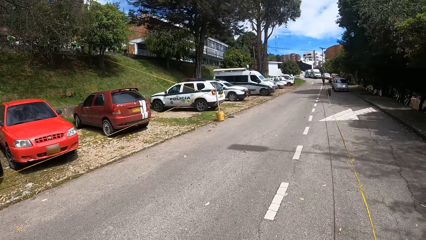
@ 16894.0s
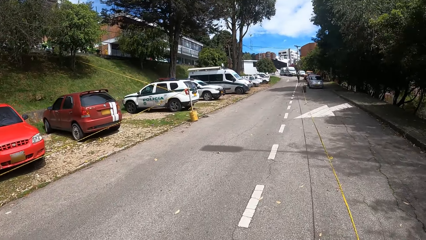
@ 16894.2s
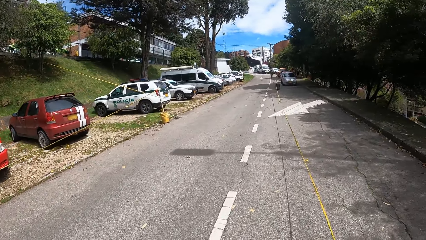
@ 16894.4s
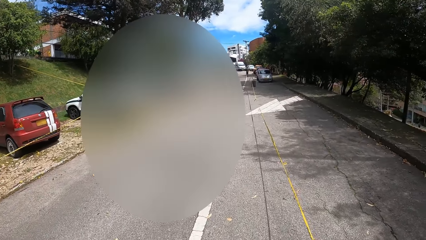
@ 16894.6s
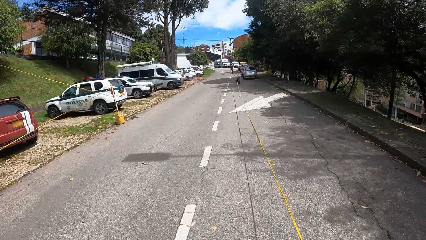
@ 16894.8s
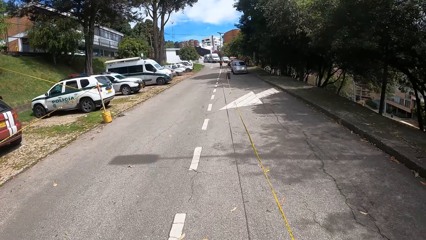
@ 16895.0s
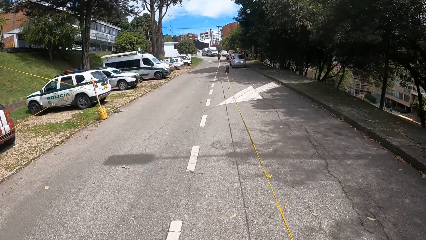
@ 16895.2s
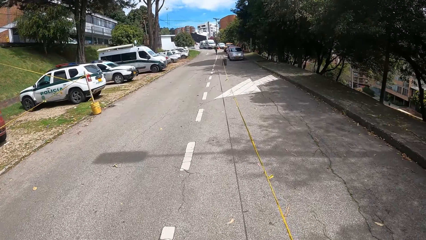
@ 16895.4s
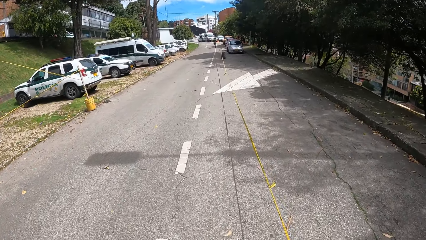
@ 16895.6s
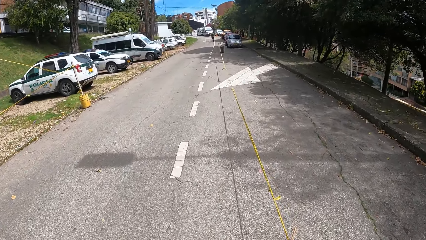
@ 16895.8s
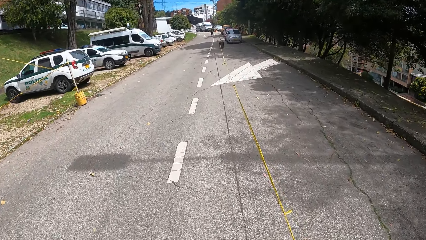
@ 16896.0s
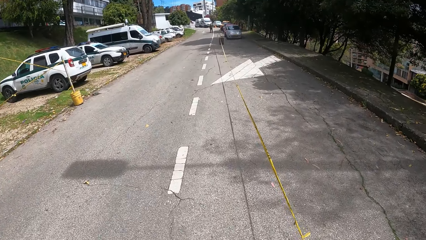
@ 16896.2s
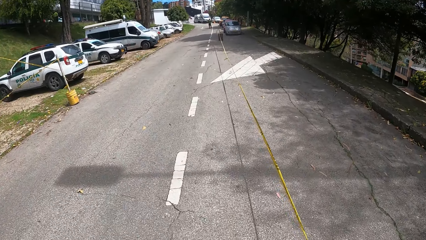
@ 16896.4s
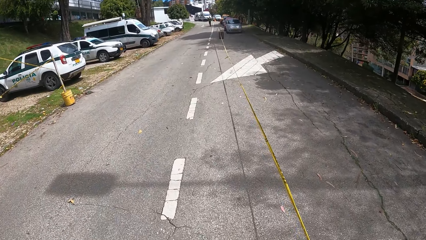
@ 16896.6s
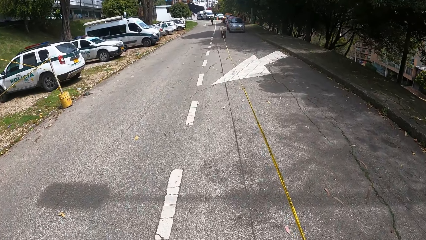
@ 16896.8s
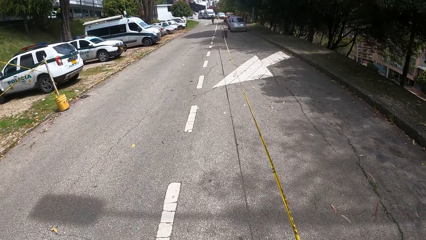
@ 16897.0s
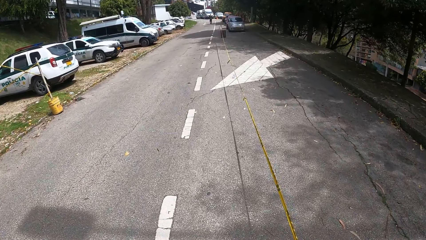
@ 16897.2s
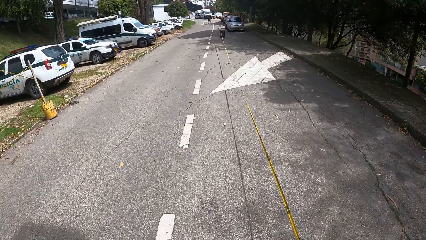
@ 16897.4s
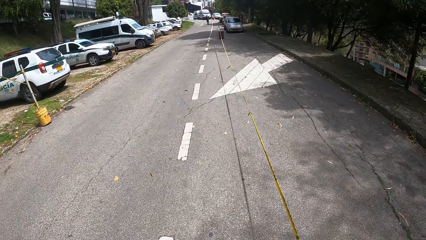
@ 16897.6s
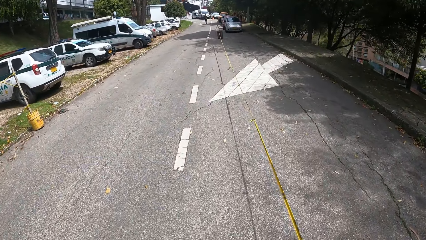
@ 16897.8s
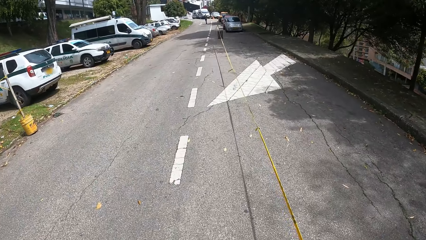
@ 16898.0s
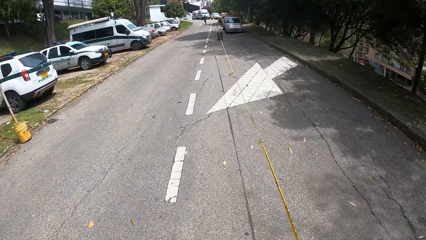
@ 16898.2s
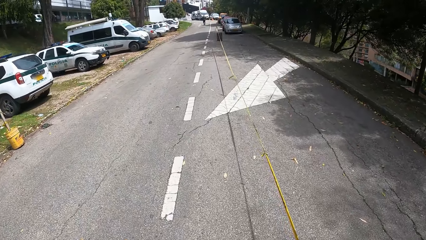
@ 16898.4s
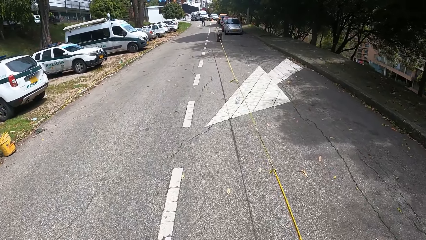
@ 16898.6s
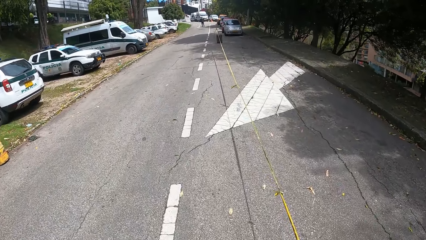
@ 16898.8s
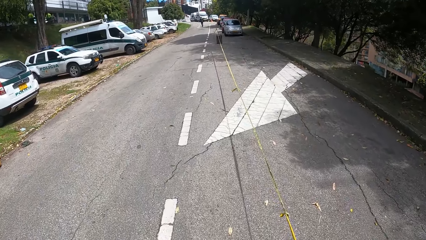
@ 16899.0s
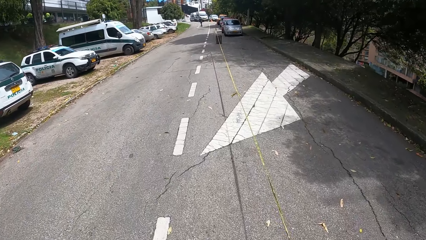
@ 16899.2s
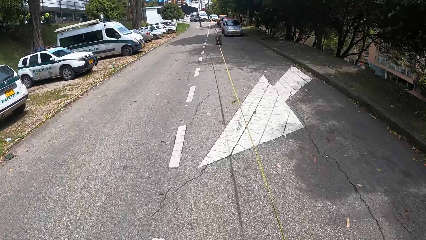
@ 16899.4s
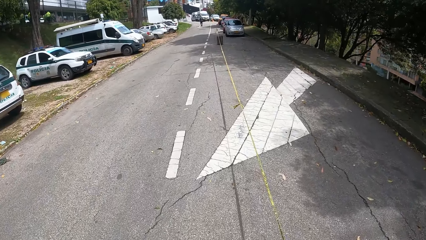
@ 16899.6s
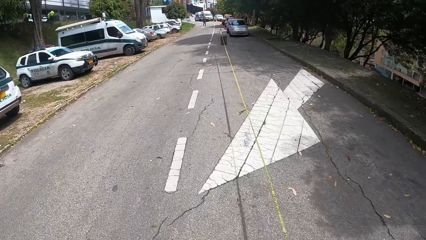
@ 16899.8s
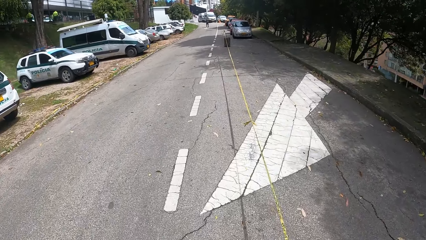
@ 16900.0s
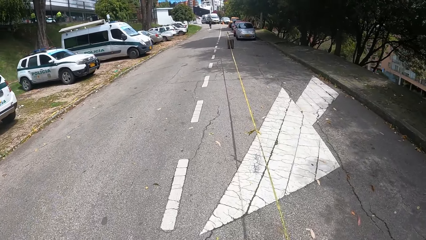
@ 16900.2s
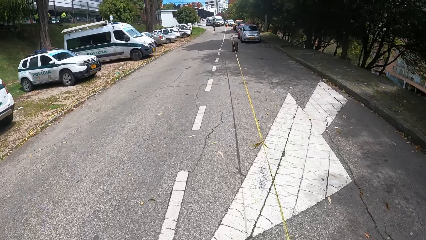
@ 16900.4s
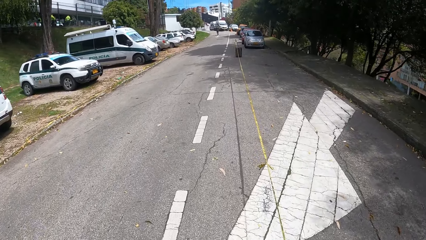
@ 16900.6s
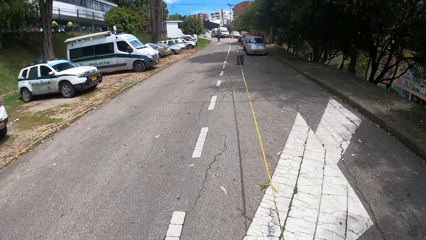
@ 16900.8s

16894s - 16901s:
The man crosses the road.

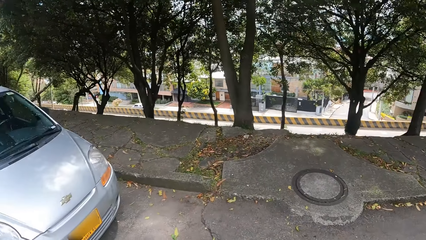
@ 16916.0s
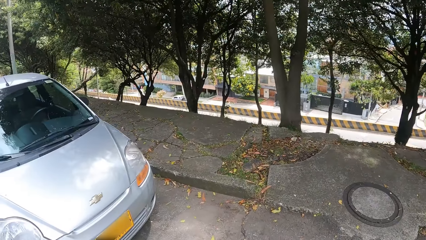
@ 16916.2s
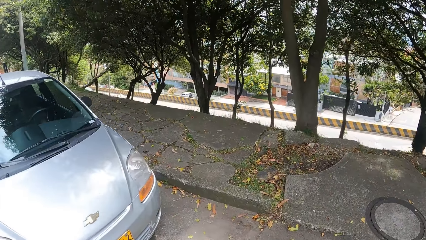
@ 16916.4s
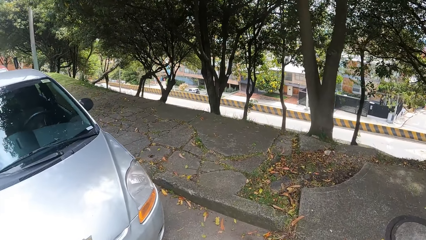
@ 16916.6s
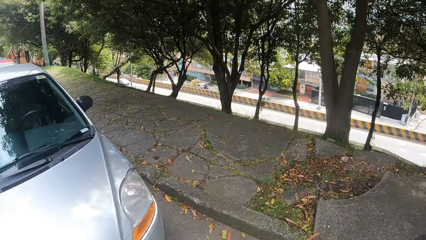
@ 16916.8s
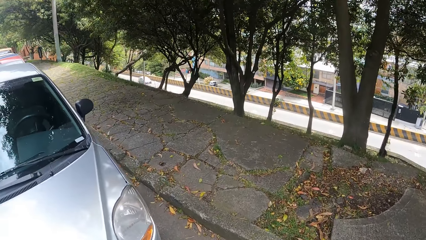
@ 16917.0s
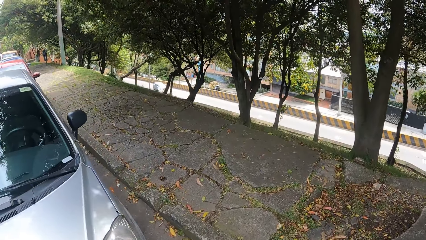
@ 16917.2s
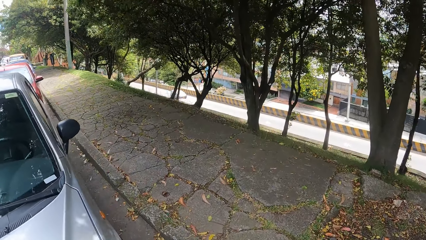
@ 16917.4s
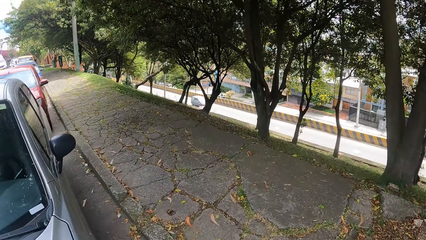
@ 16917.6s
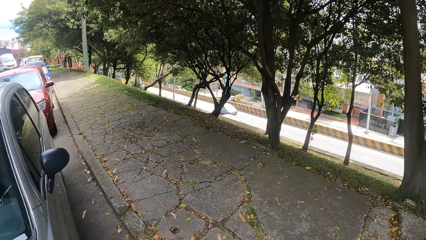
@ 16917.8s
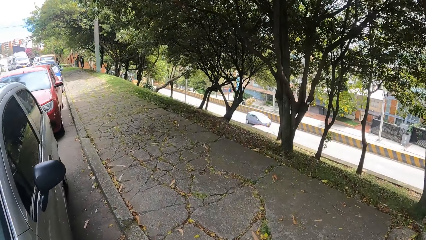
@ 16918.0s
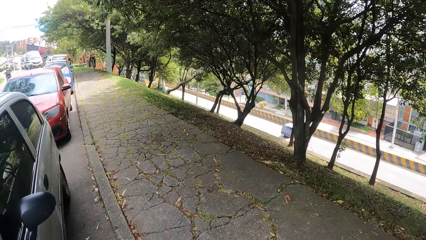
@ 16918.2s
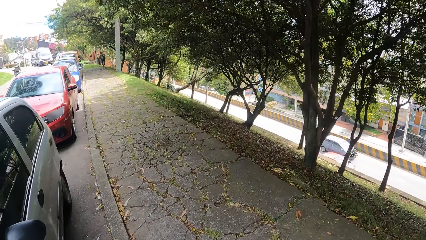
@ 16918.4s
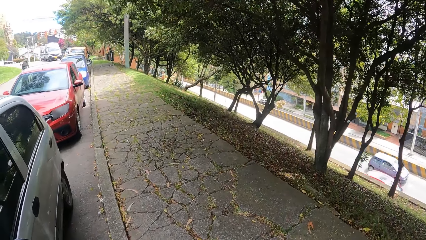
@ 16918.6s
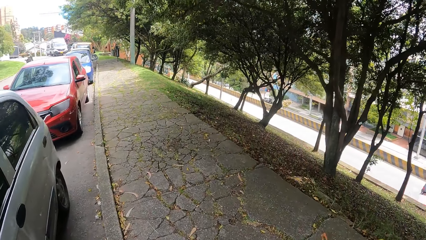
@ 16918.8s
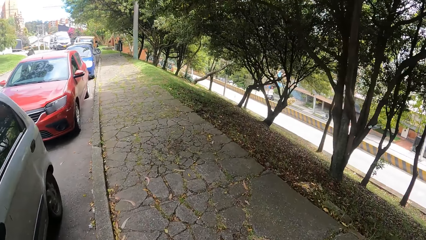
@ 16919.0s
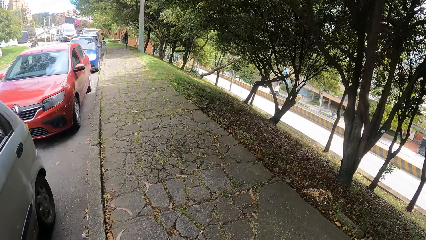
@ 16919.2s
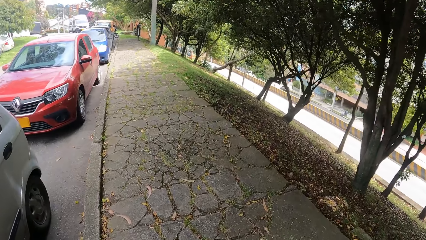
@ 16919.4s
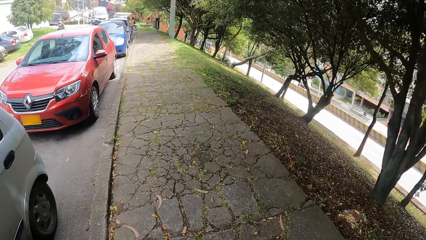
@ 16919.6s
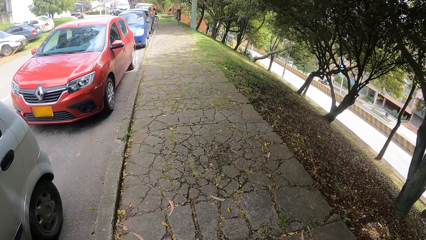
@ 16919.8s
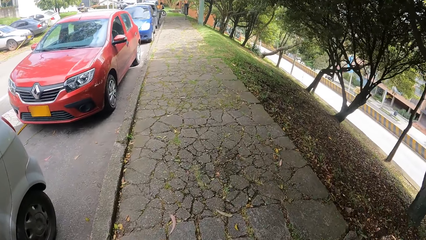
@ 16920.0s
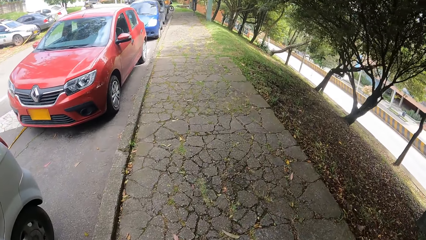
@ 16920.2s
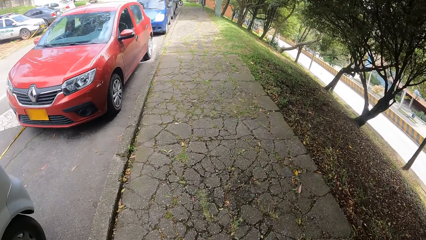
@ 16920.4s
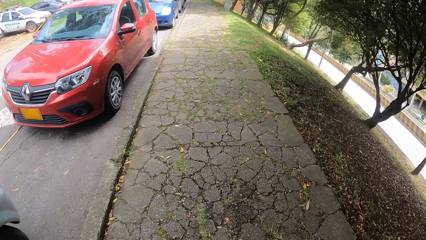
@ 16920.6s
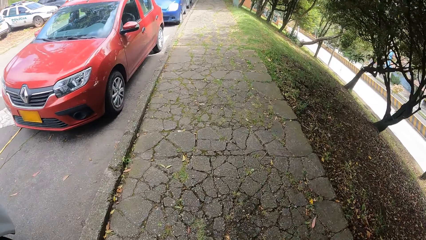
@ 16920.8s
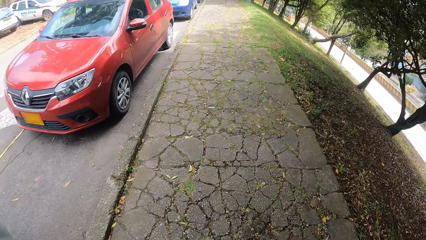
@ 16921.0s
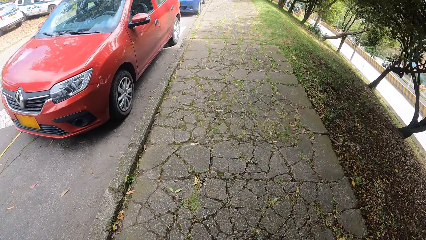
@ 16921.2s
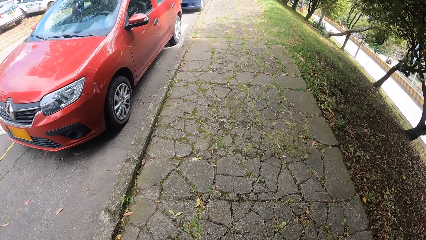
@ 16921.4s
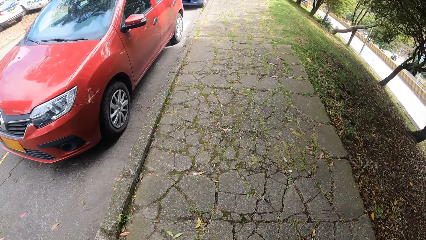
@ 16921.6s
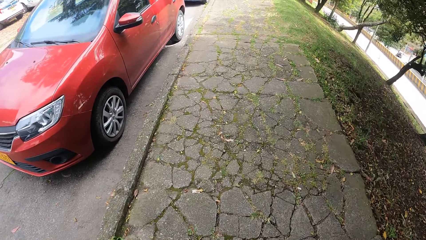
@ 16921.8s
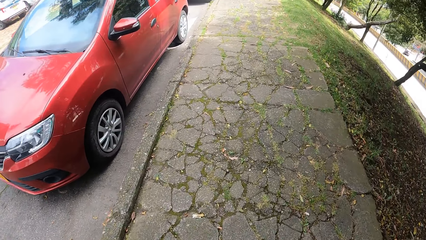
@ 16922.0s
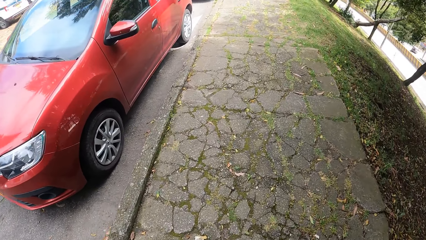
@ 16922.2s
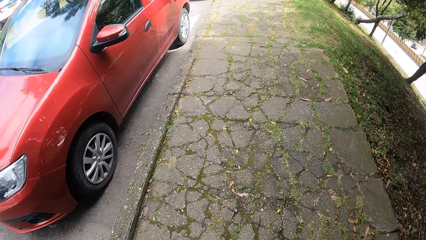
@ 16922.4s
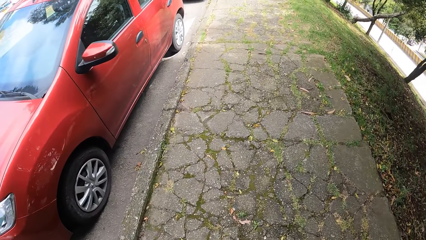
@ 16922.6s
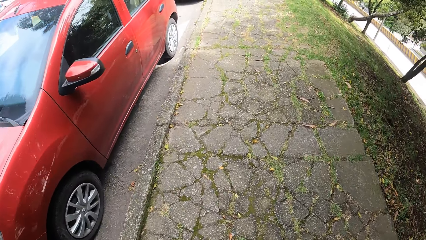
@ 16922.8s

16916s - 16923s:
The camera wearer walks on the pavement.

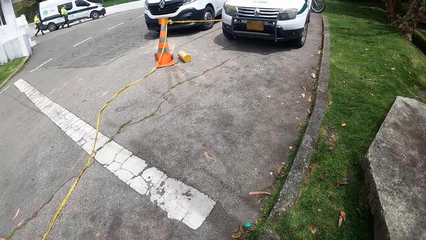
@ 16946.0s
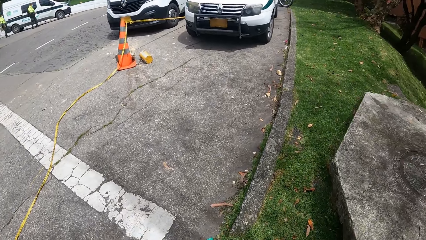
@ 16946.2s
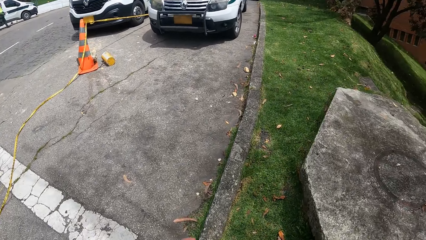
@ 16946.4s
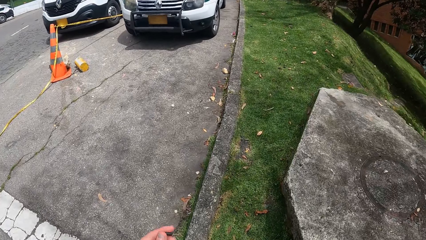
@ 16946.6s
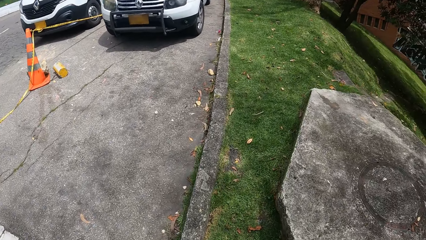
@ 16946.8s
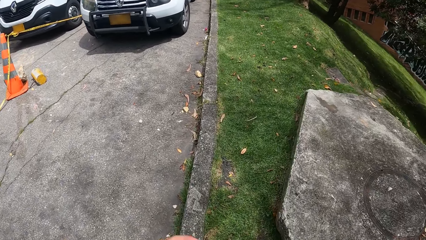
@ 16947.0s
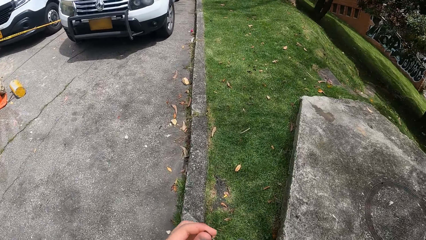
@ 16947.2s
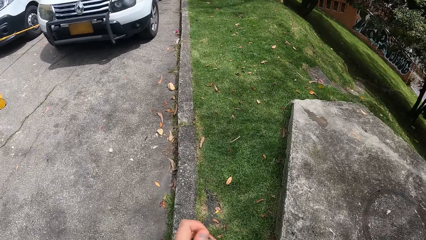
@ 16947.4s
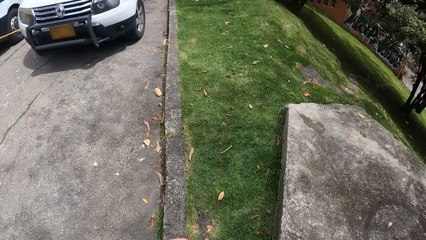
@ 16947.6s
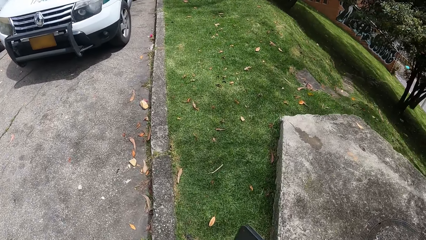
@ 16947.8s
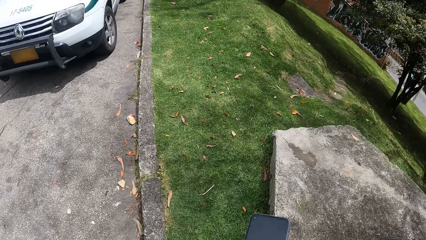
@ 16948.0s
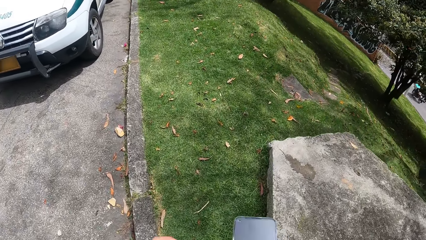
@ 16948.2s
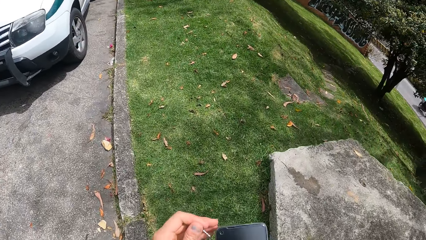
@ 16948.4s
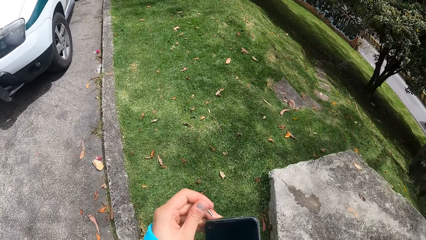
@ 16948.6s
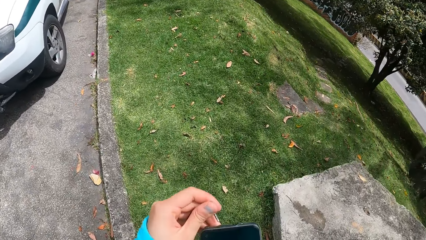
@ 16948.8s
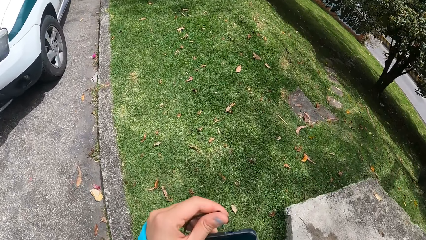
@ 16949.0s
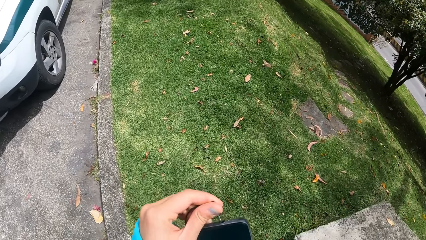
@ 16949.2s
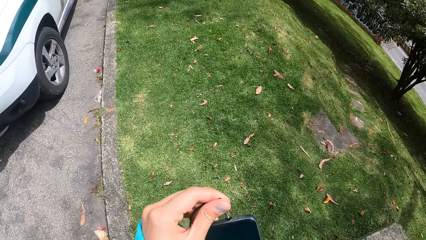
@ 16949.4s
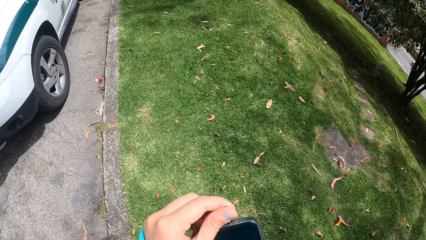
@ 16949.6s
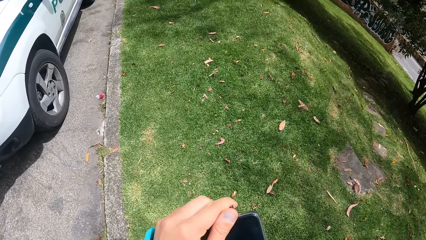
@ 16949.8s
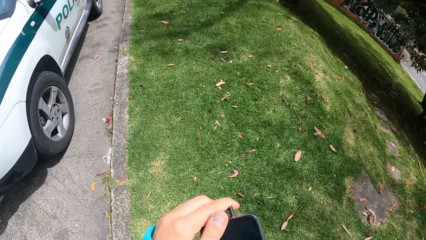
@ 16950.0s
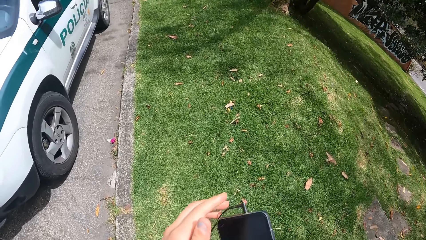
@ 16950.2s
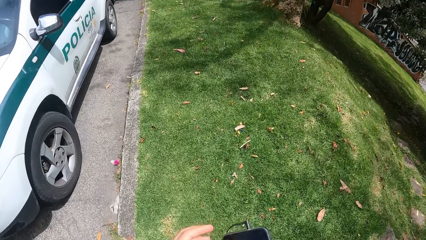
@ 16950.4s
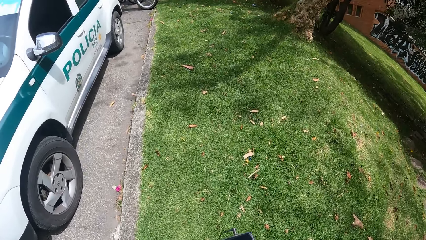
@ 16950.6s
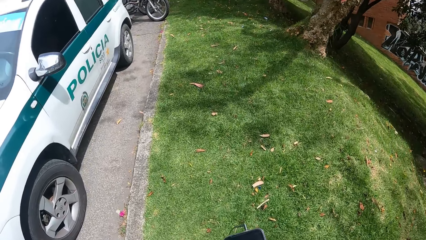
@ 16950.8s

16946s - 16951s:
The camera wearer operates her phone with both hands.
